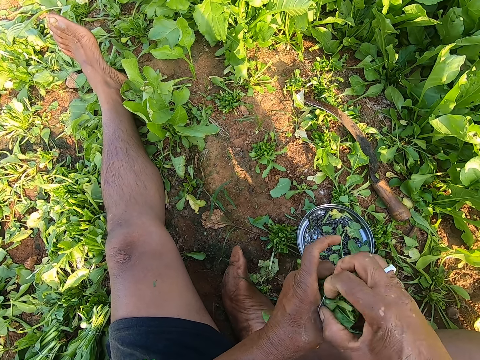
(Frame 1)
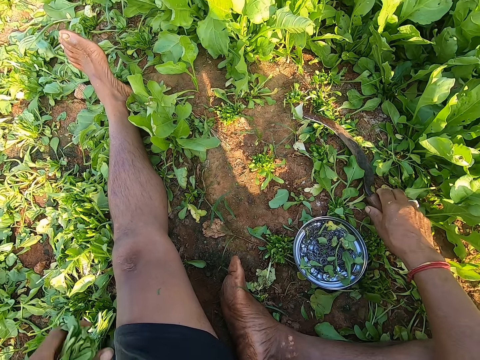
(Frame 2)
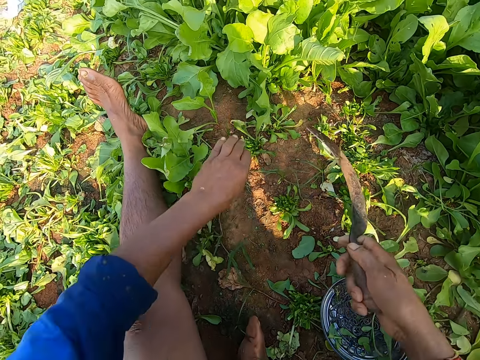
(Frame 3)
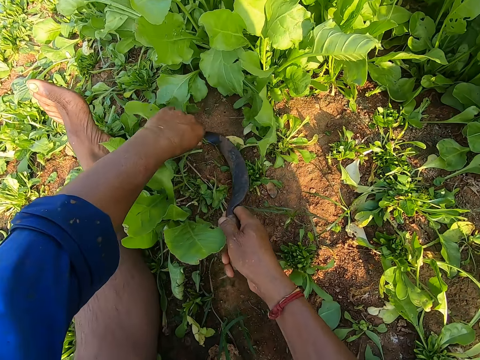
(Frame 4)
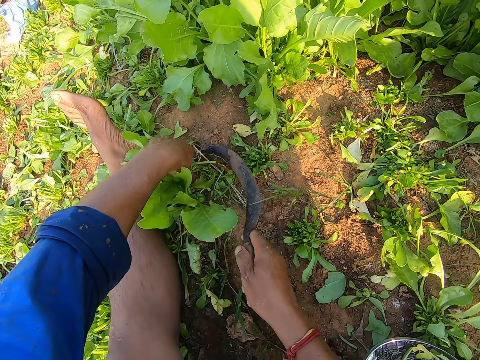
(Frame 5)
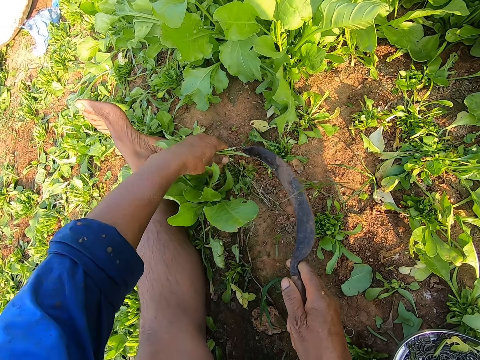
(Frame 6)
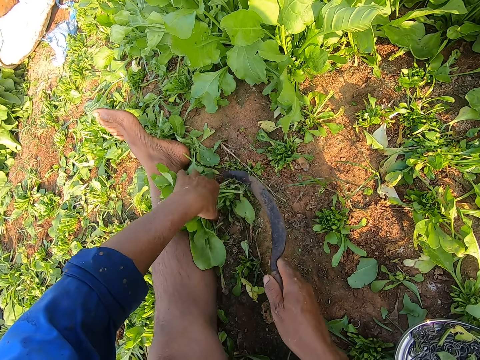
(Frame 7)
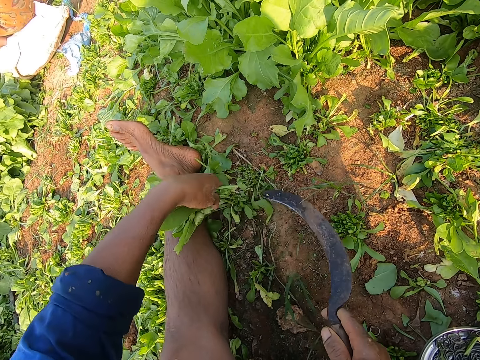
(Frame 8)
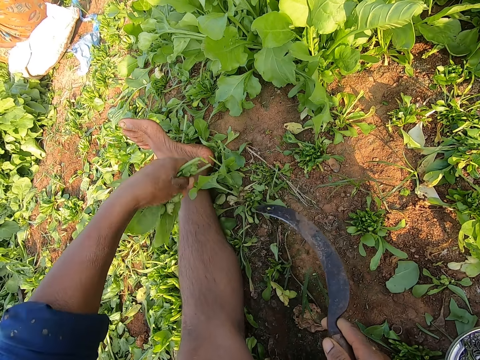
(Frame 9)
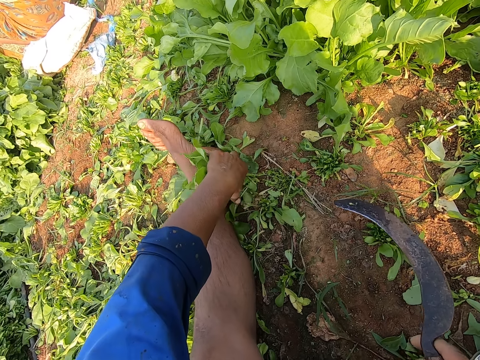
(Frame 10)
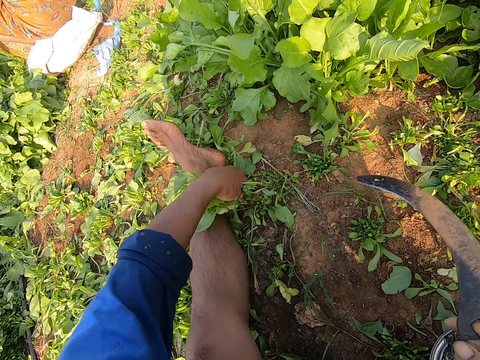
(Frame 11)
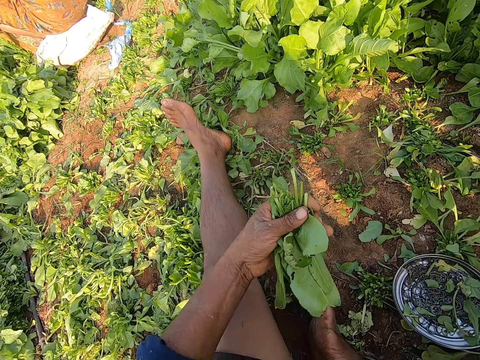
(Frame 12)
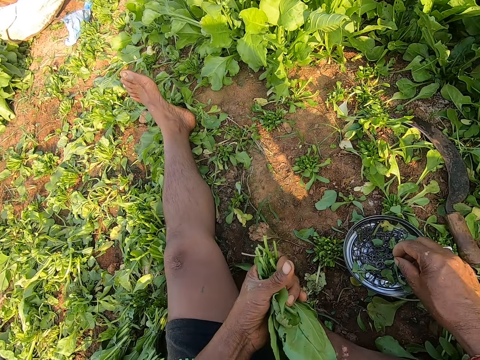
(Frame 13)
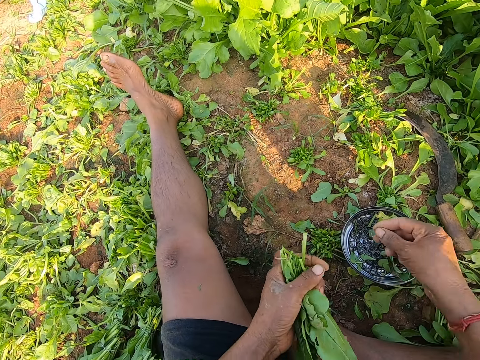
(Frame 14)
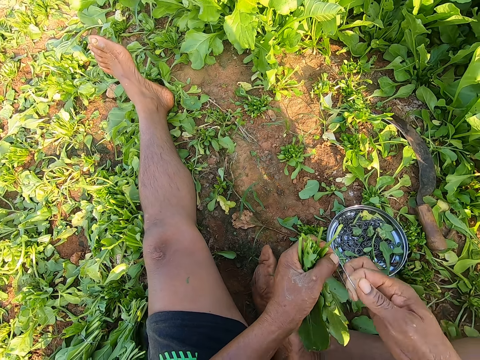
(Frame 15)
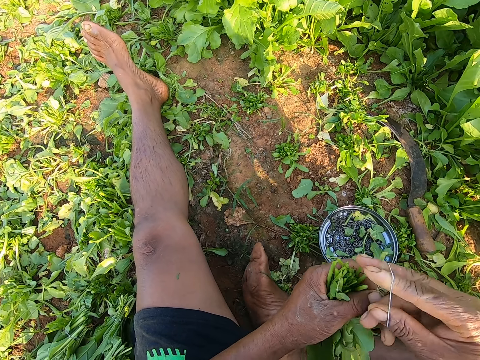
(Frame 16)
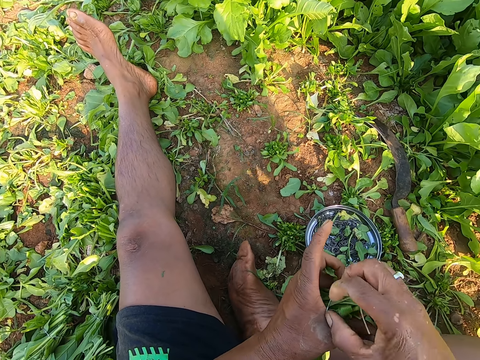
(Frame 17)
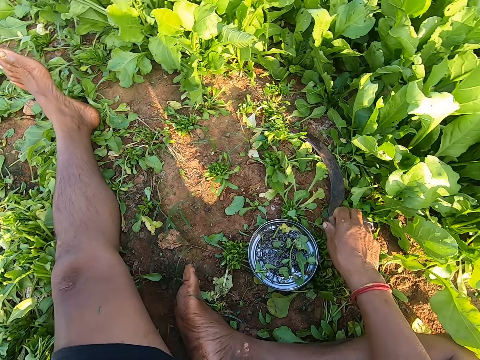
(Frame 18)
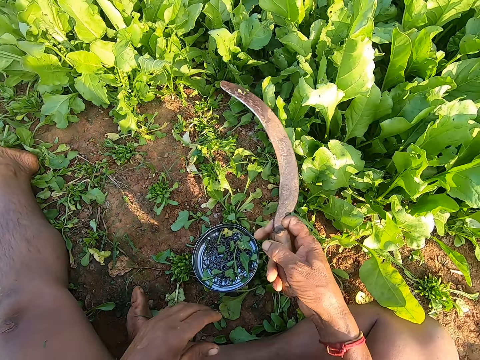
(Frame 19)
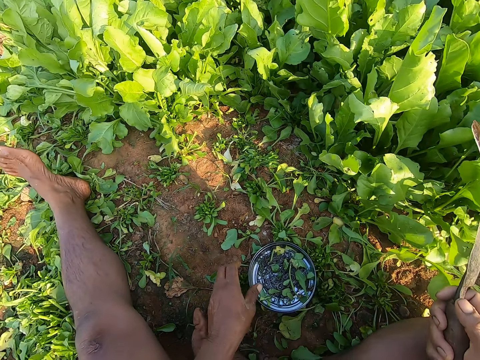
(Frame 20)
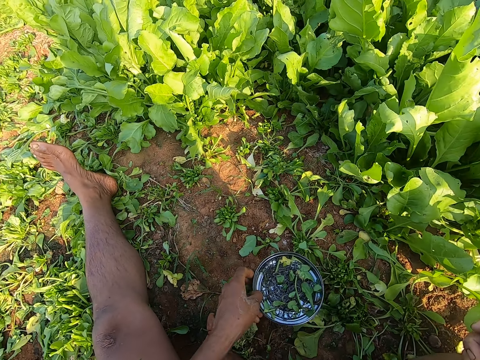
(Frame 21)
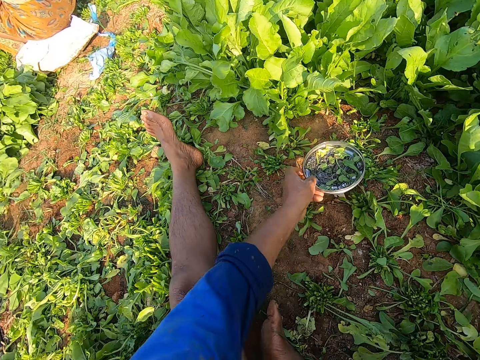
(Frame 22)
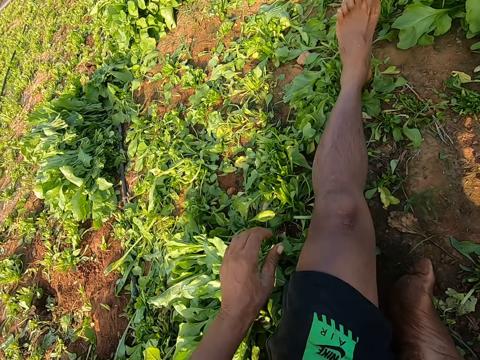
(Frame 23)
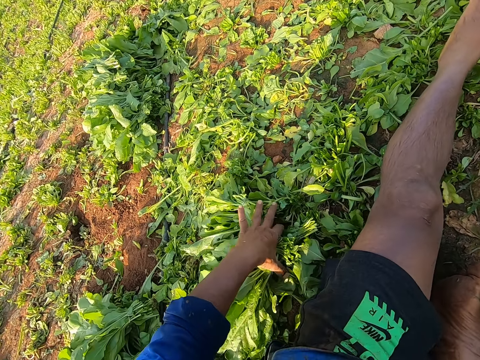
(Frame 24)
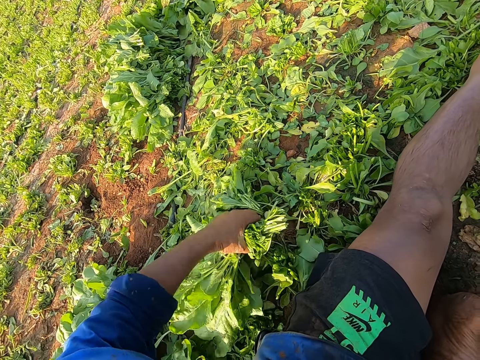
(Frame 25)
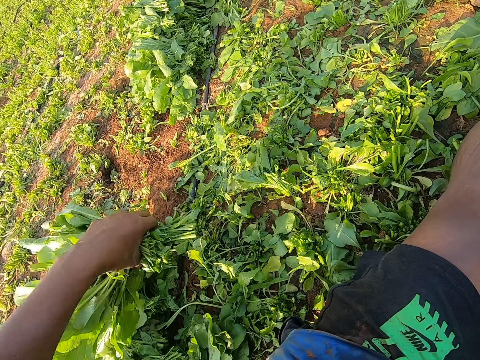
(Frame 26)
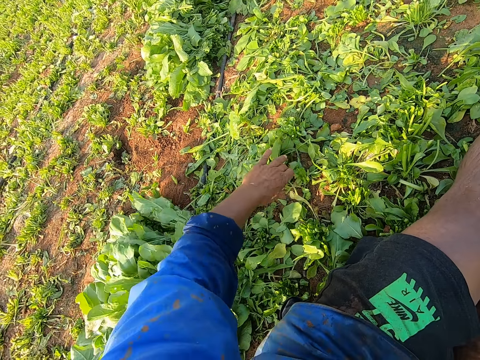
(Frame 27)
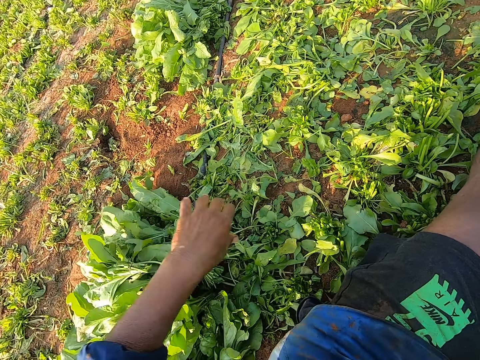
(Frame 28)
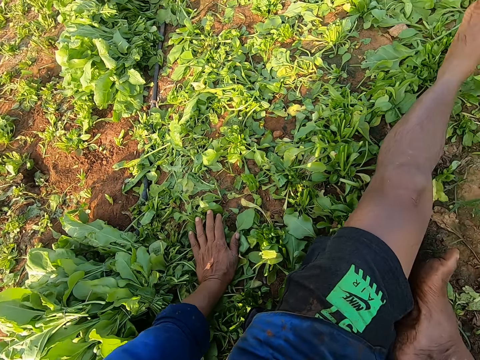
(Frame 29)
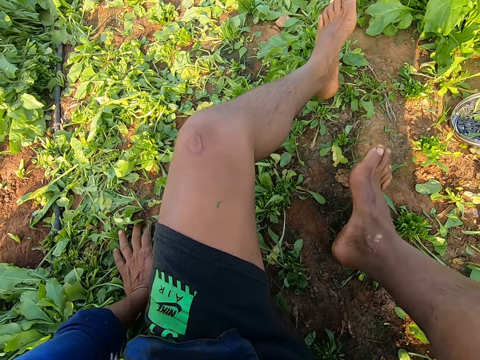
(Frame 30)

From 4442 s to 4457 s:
The camera wearer drops the spinach leaves in his left hand on the ground. He picks the sickle on the ground with his right hand. He holds the spinach leaves on the ground with his left hand. He cuts the spinach leaves on the ground with the sickle in his right hand. He holds the spinach leaves on the ground with his left hand. He cuts the spinach leaves on the ground with the sickle in his right hand. He pulls off the spinach leaves on the ground with his left hand. He drops the sickle in his right hand on the ground. He picks rubber bands from the plate on the ground with his right hand. He puts the rubber band on the spinach leaves in his left hand with his right hand. He drops the spinach leaves in his left hand on the ground. He picks the sickle on the ground with his right hand. He adjusts the position of the plate on the ground with his left hand. He adjusts the position of the spinach leaves on the ground with his left hand.

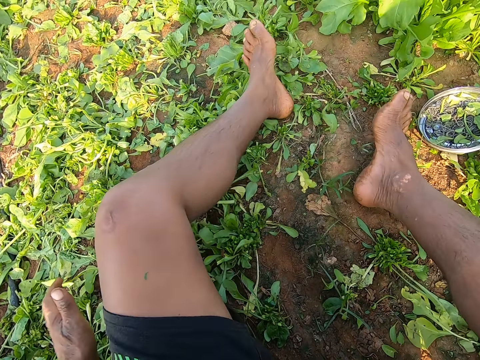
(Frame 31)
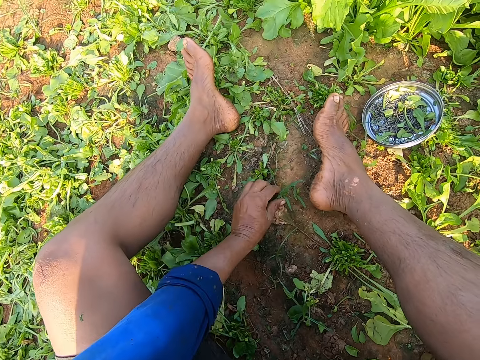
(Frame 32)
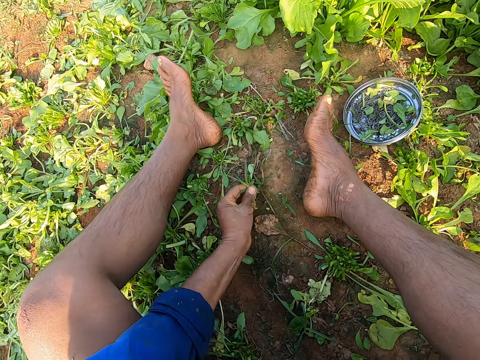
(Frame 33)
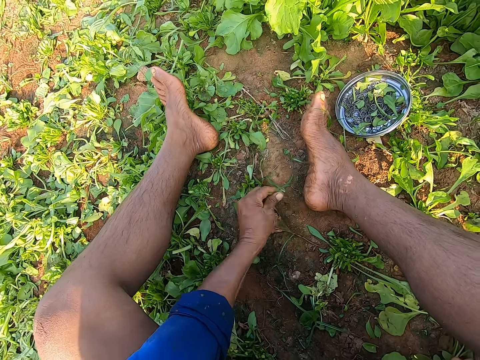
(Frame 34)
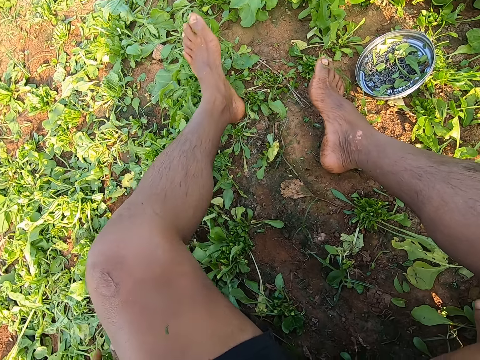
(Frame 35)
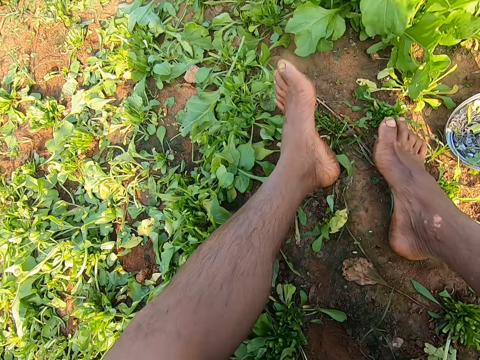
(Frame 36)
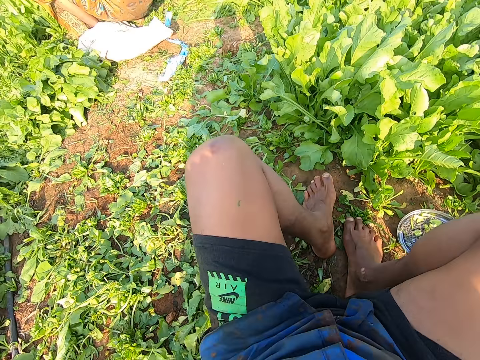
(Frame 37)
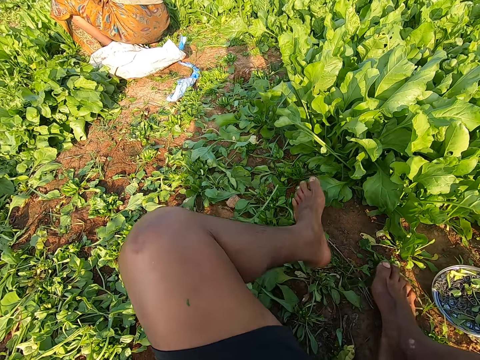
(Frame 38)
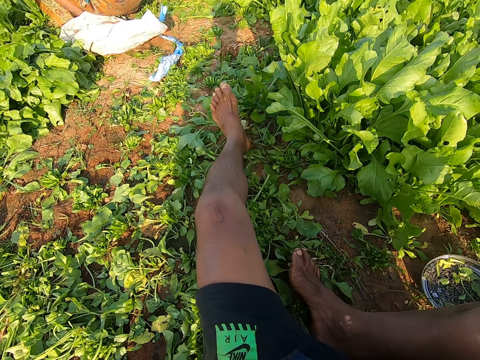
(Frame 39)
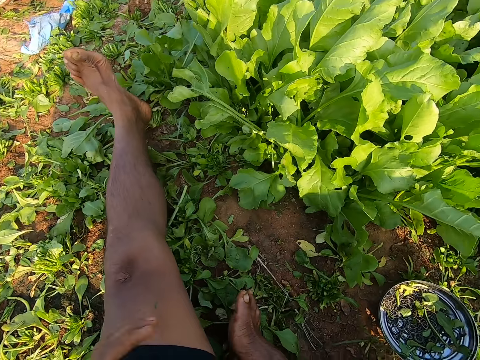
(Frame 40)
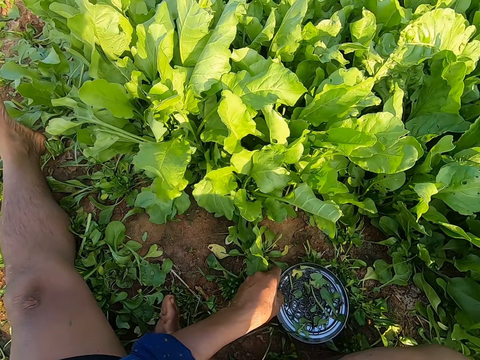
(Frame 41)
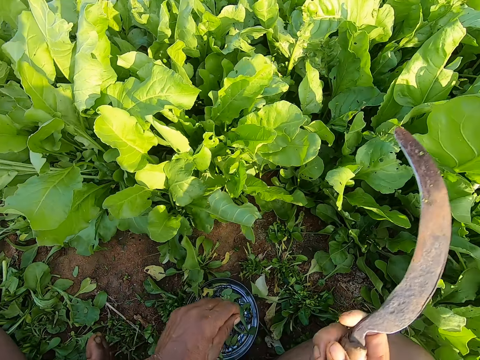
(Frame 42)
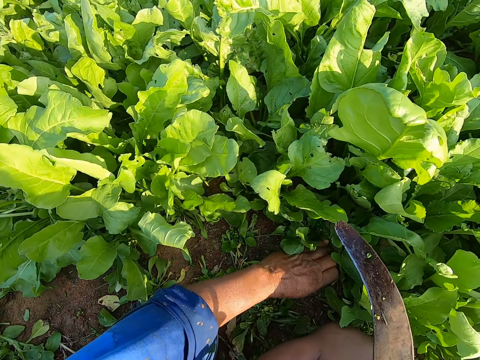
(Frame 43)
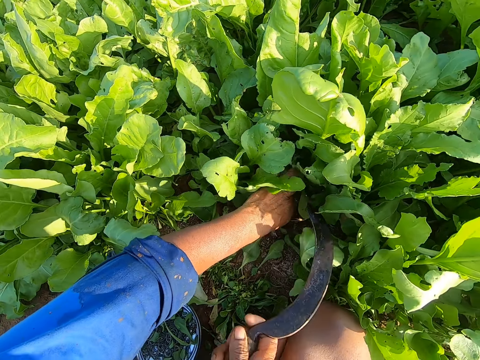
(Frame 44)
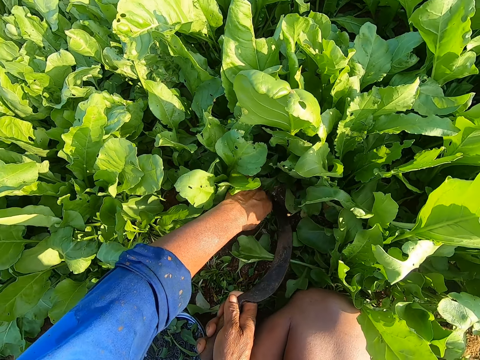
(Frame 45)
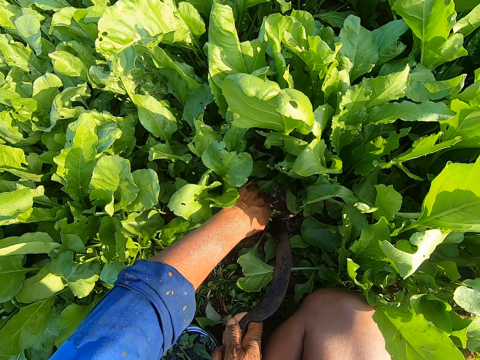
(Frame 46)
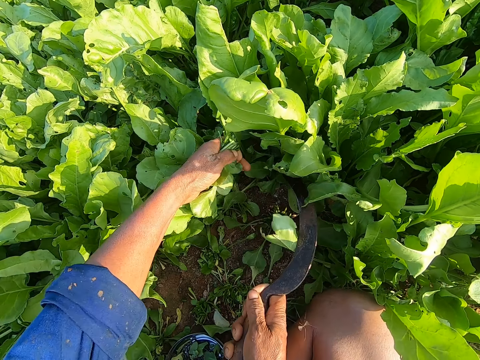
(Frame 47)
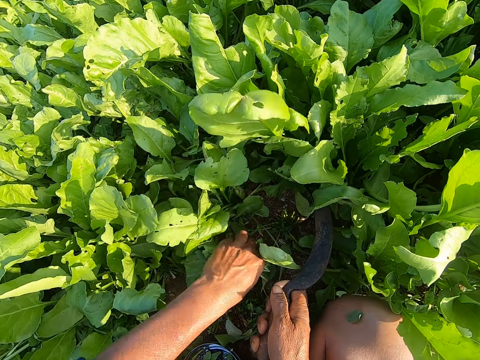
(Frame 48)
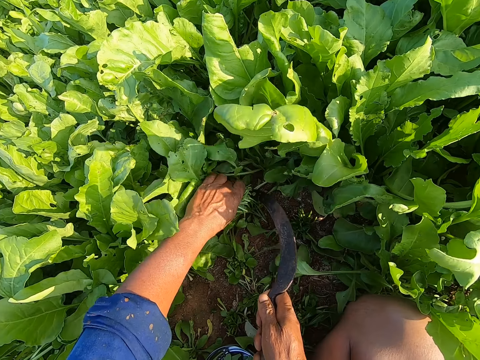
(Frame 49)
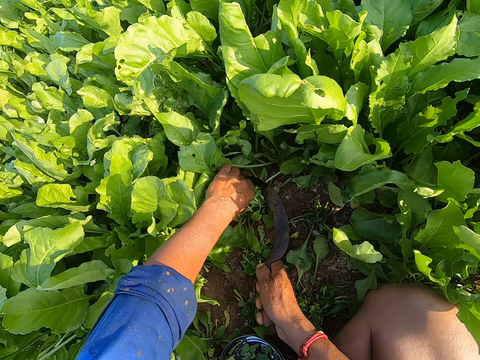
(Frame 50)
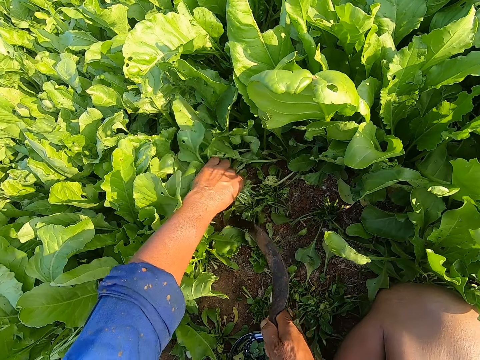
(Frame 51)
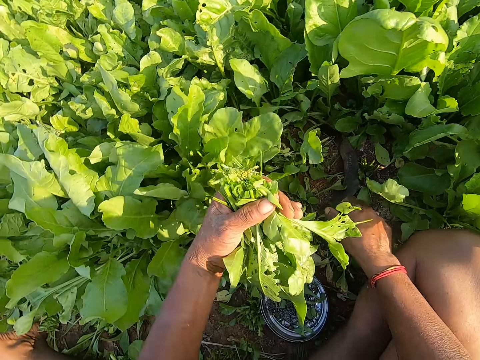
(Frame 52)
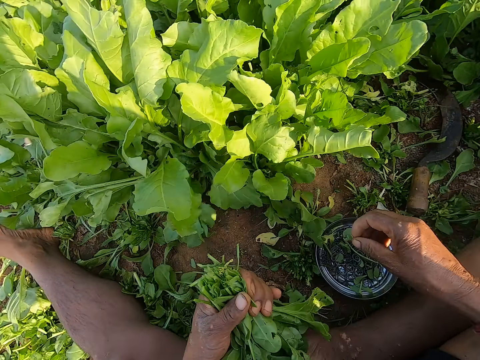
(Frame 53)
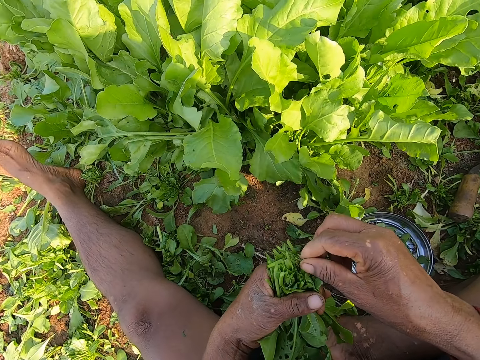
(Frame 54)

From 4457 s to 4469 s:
The camera wearer uproots the weeds. He removes spinach leaves on the ground with his left hand. He adjusts the position of the plate on the ground with his left hand. He holds the spinach leaves on the ground with his left hand. He cuts the spinach leaves on the ground with the sickle in his right hand. He holds the spinach leaves on the ground with his left hand. He cuts the spinach leaves on the ground with the sickle in his right hand. He drops the sickle in his right hand on the ground.
